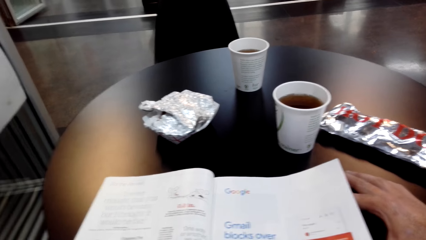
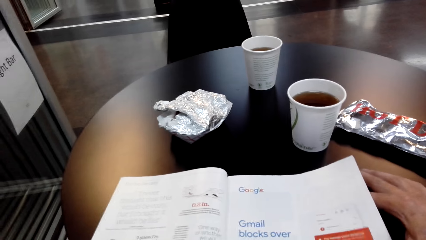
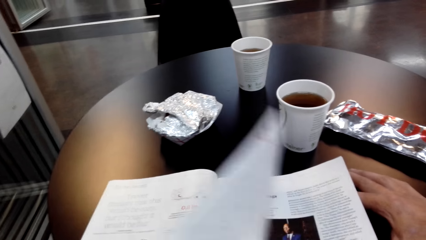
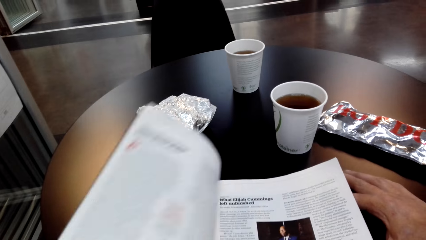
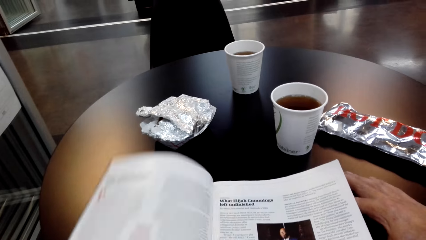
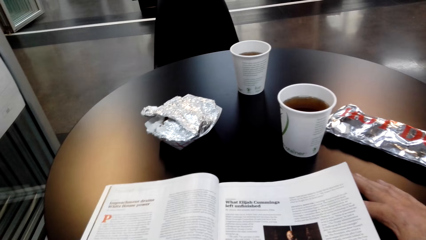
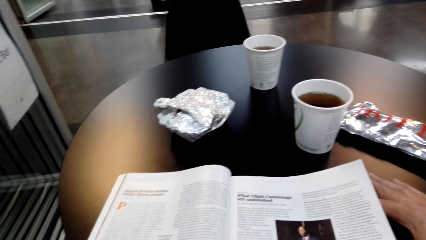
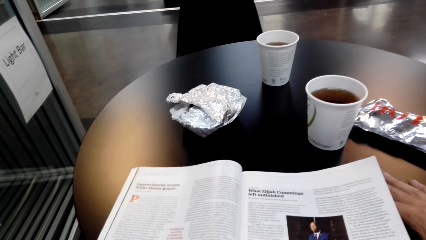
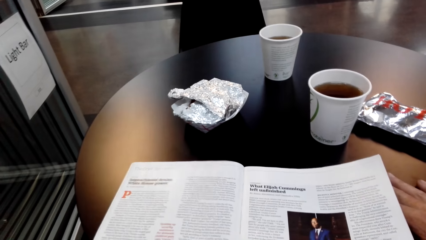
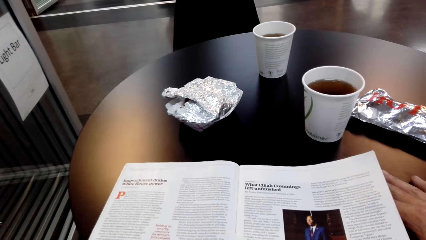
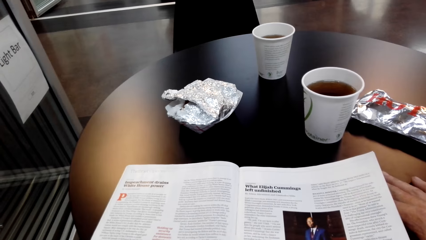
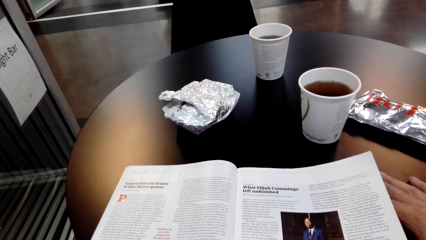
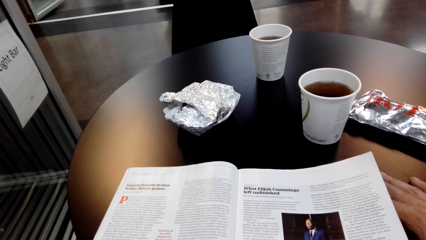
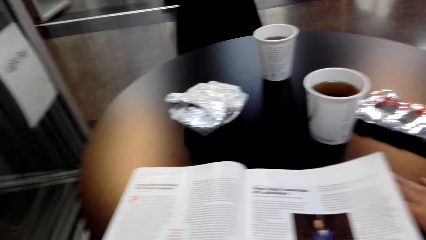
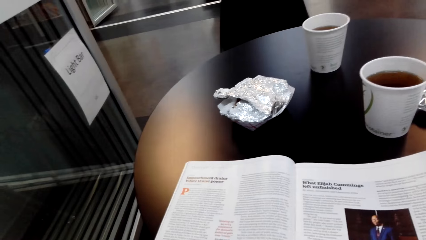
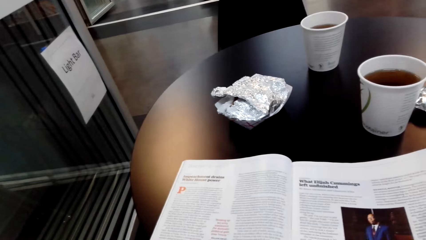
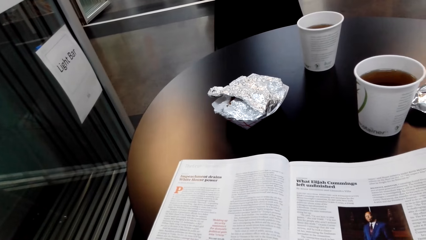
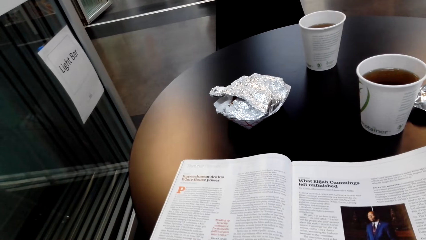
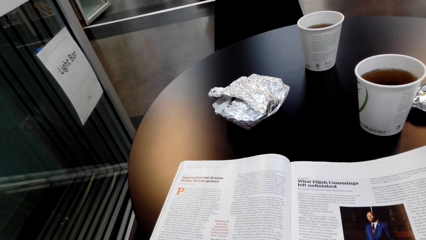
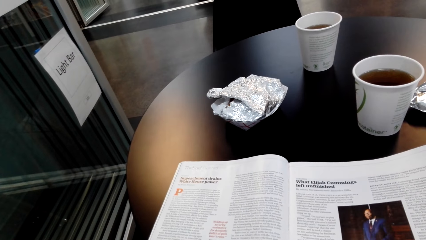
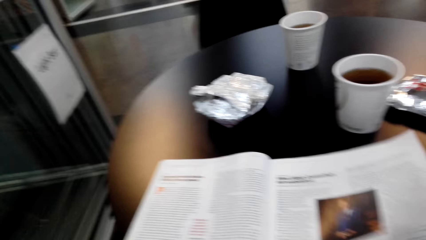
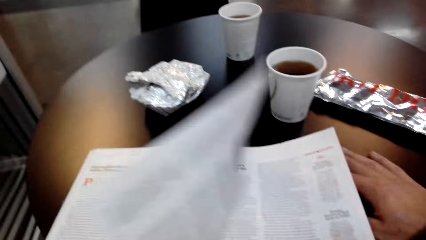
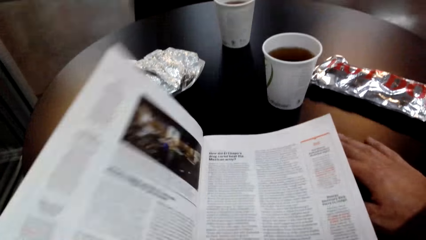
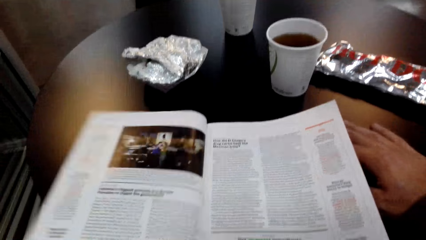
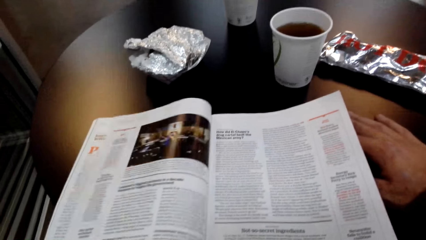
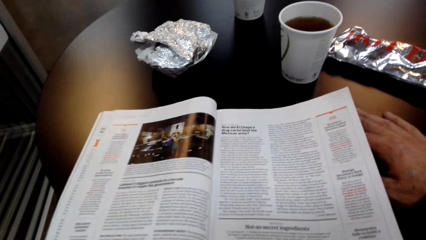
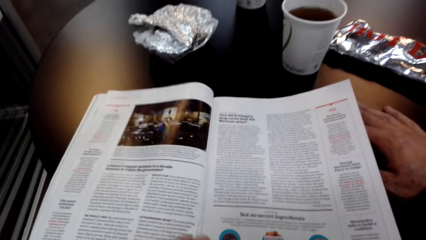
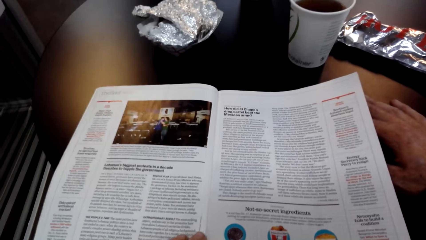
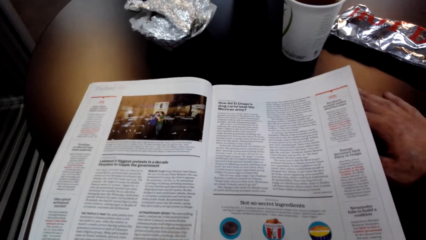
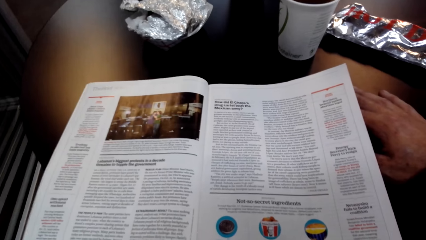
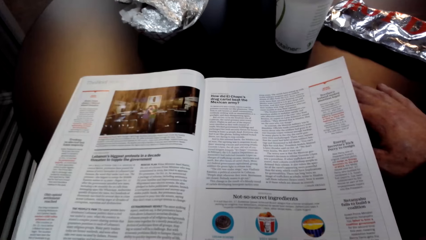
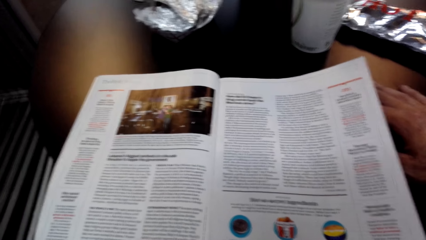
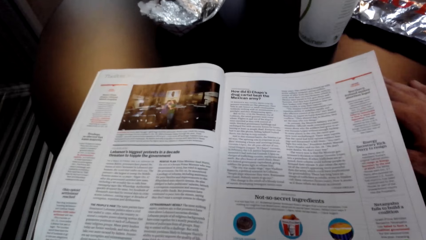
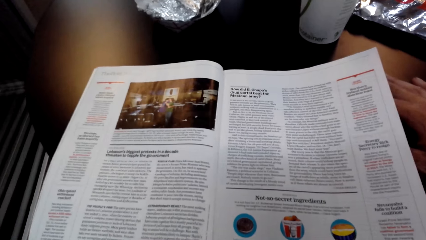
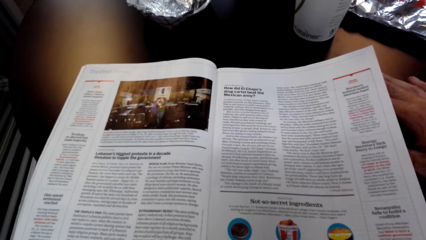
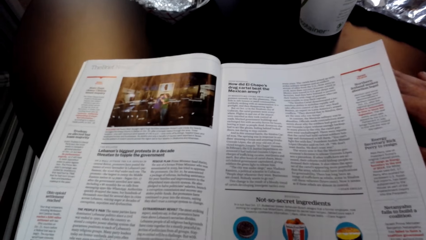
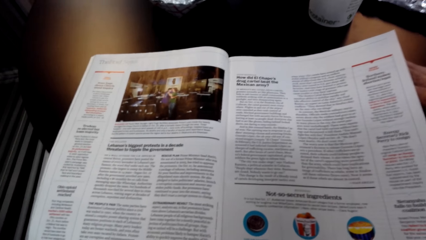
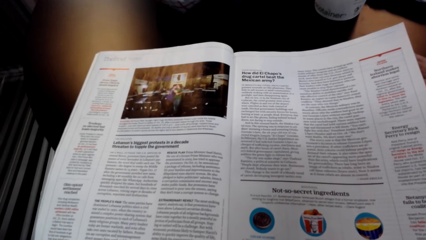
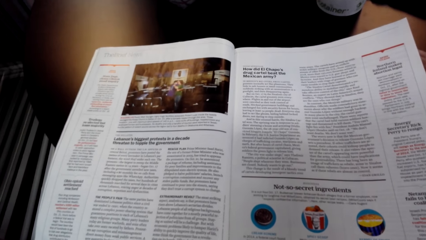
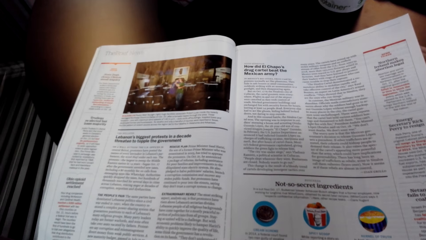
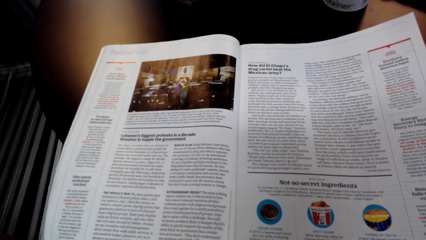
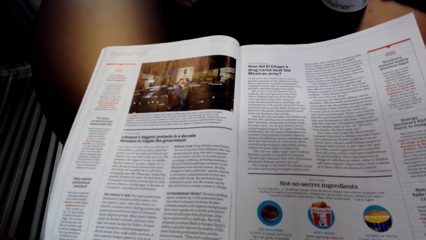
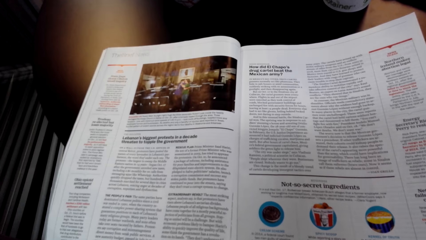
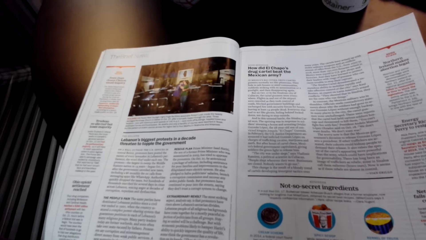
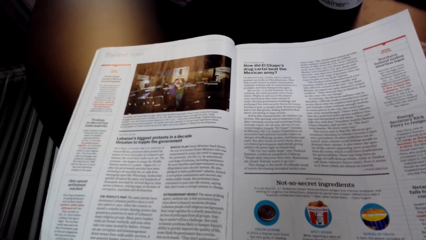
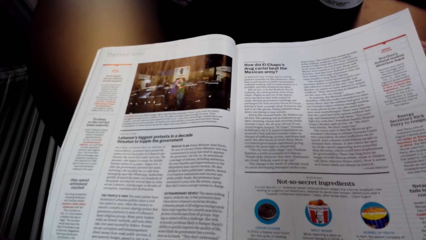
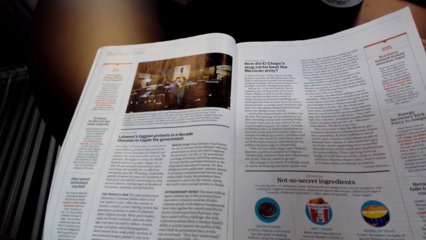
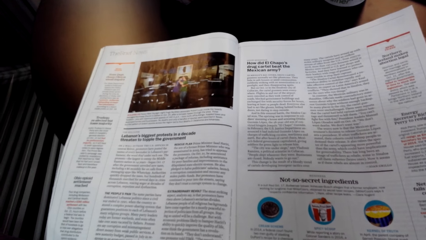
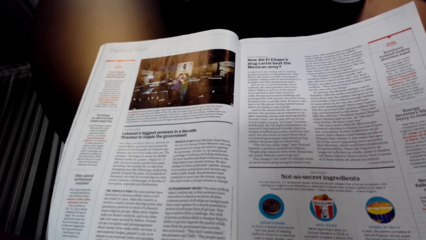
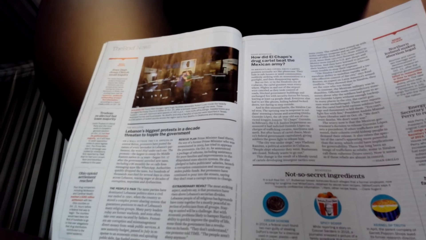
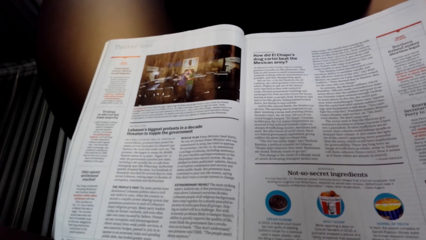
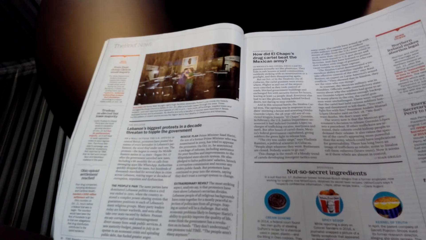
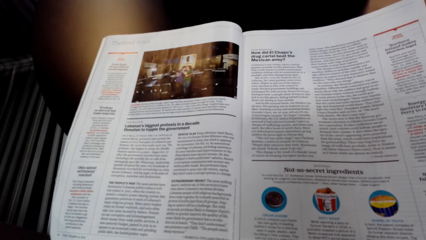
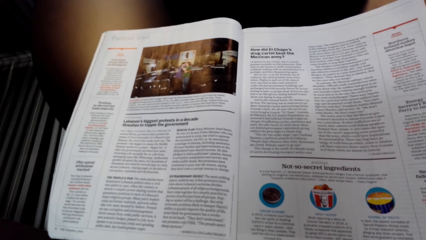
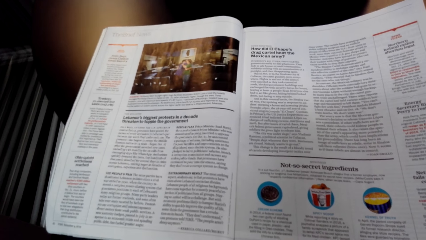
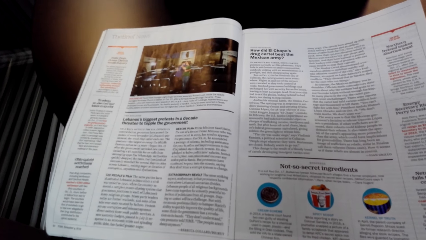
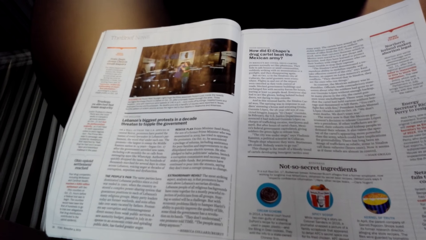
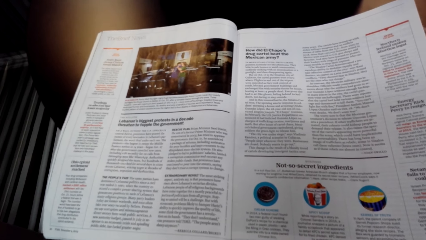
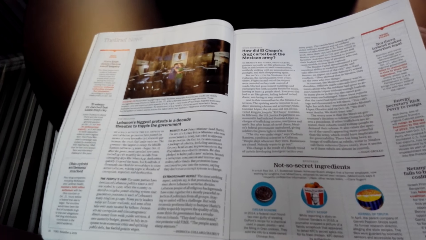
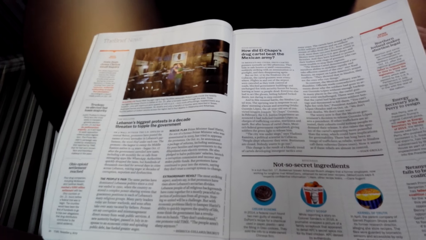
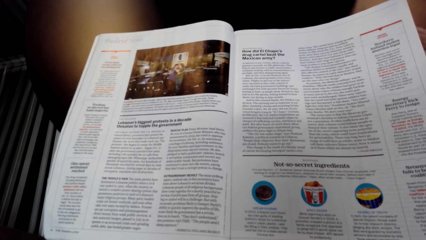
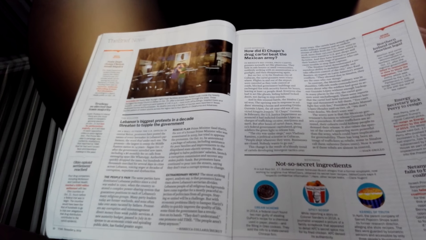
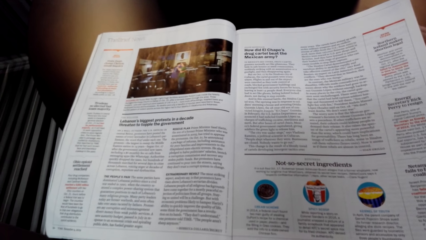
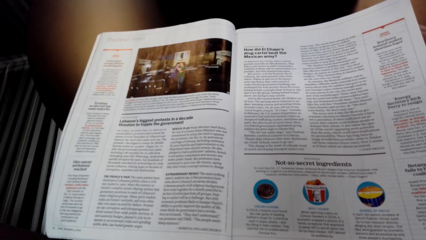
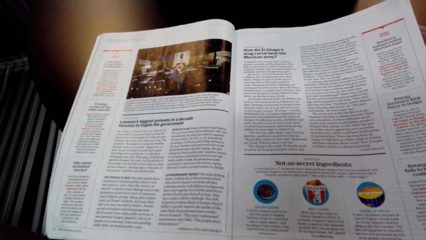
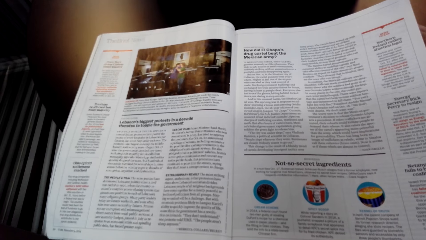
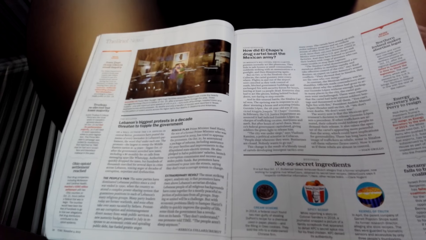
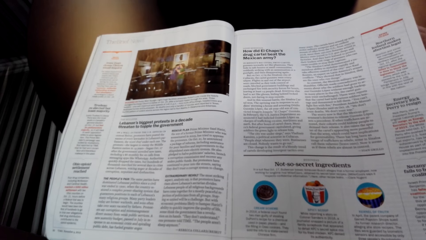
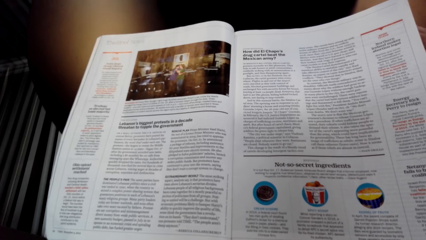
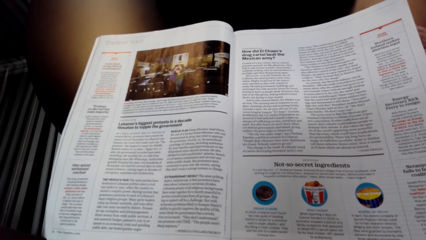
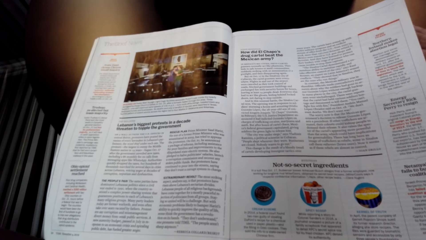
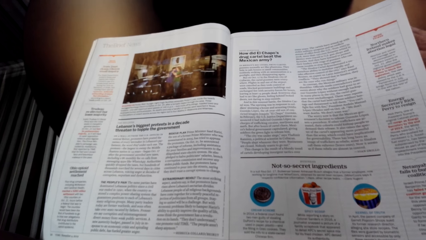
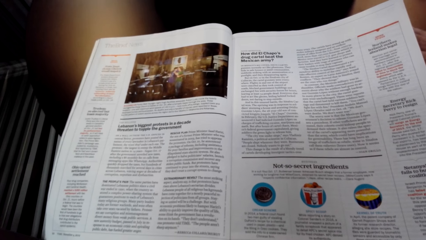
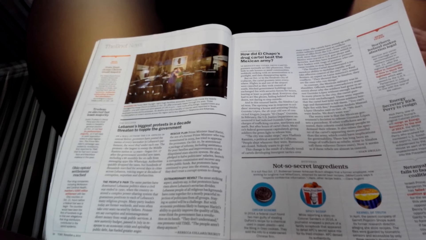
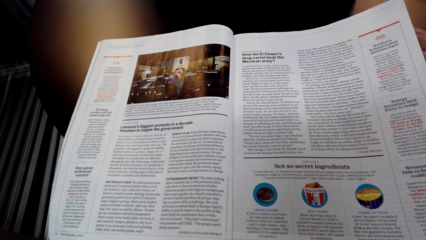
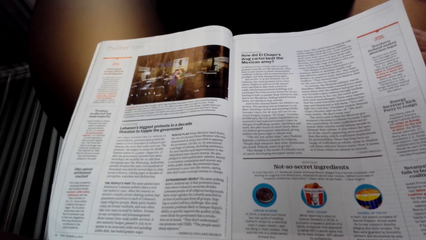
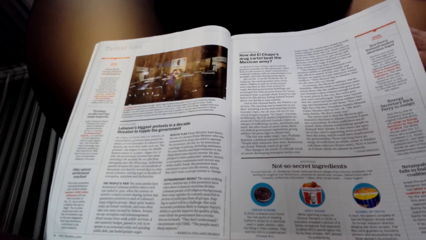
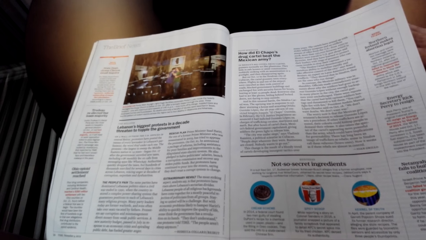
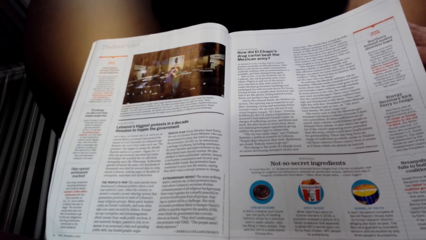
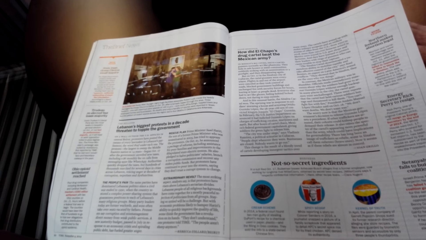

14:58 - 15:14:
The camera wearer turns a page on the magazine. They turn a page on the magazine again. They read the magazine. They read the magazine.
